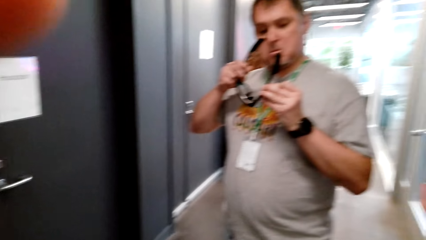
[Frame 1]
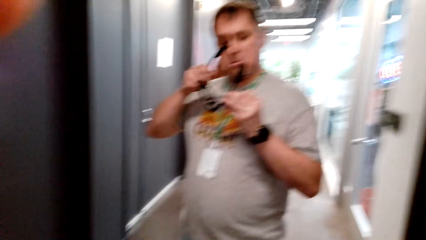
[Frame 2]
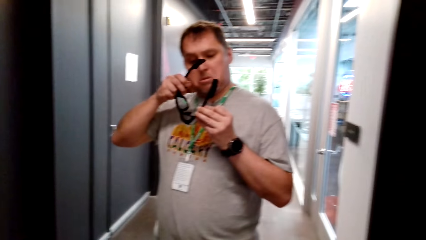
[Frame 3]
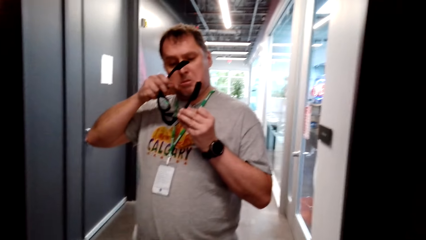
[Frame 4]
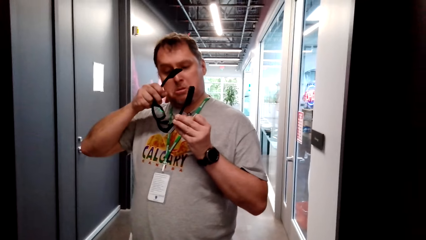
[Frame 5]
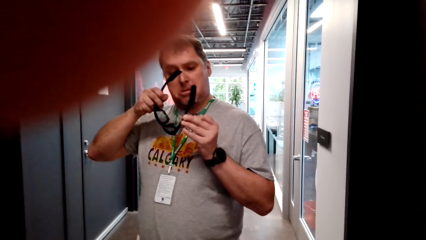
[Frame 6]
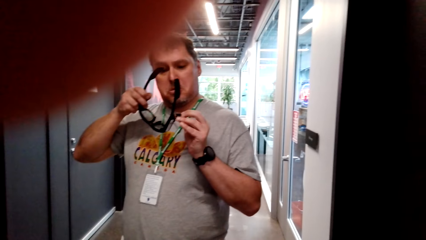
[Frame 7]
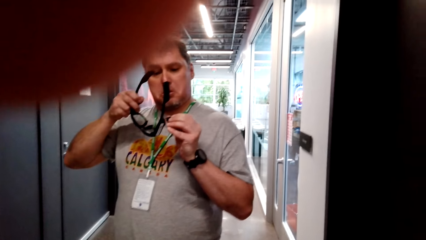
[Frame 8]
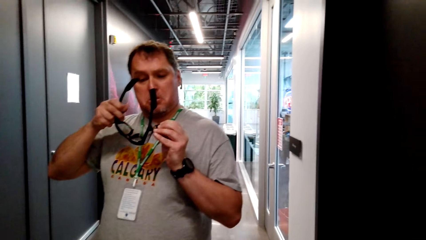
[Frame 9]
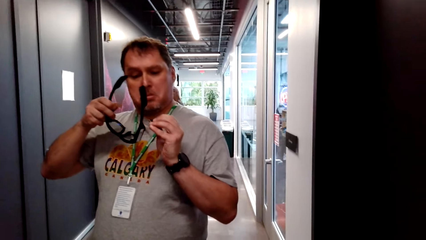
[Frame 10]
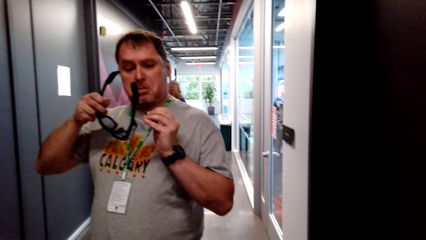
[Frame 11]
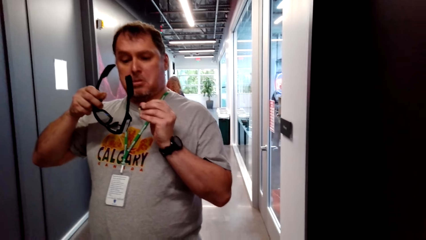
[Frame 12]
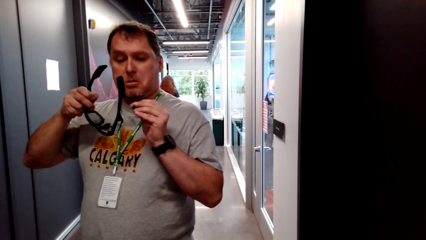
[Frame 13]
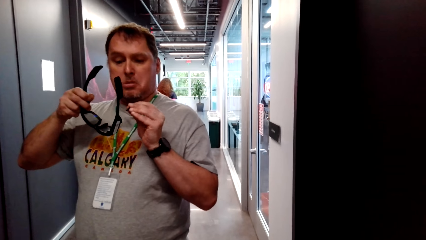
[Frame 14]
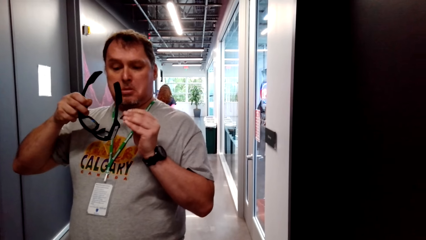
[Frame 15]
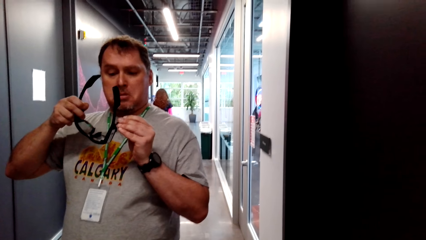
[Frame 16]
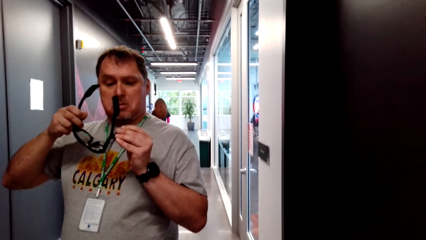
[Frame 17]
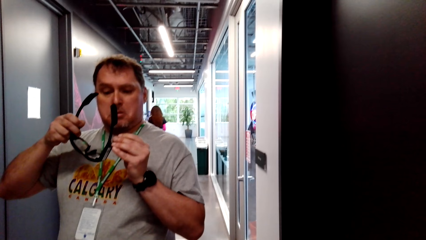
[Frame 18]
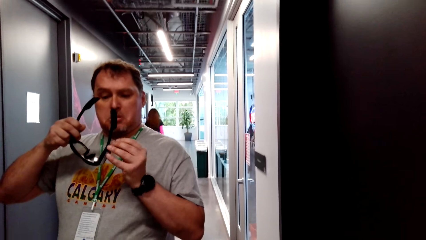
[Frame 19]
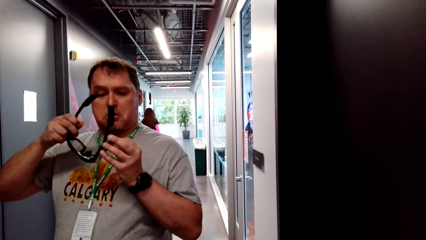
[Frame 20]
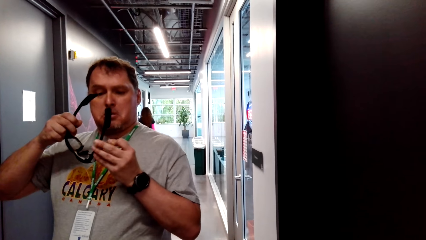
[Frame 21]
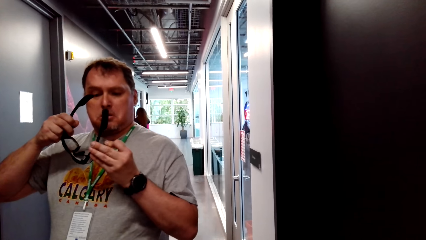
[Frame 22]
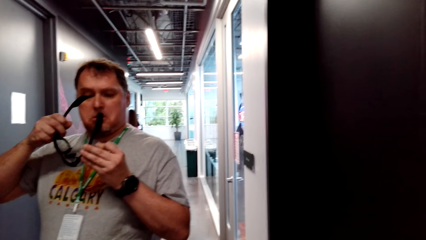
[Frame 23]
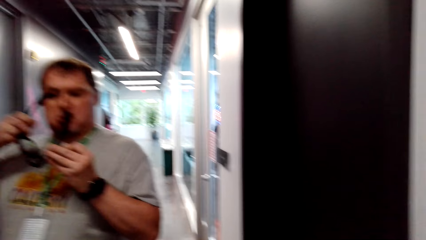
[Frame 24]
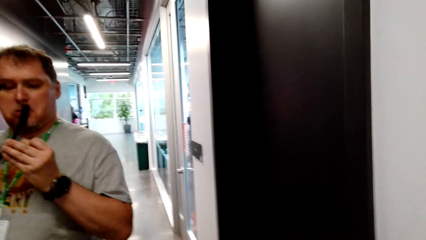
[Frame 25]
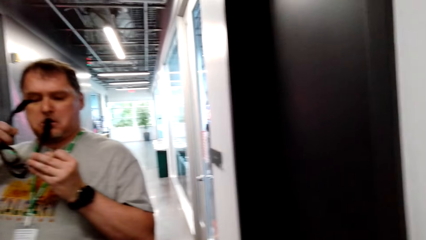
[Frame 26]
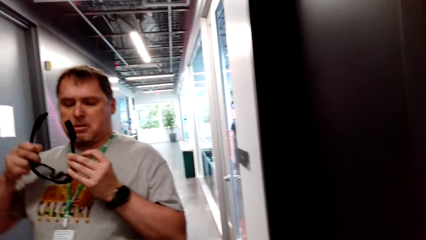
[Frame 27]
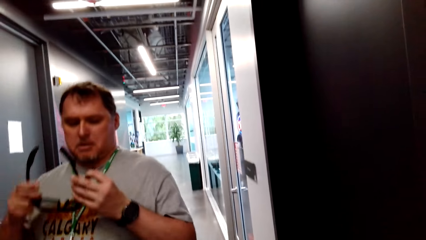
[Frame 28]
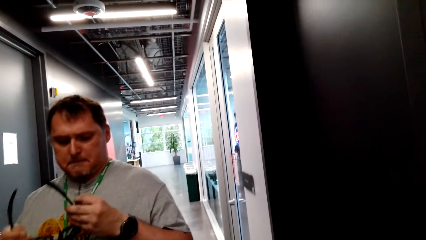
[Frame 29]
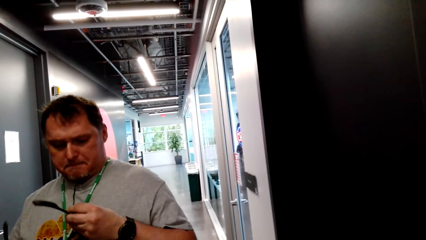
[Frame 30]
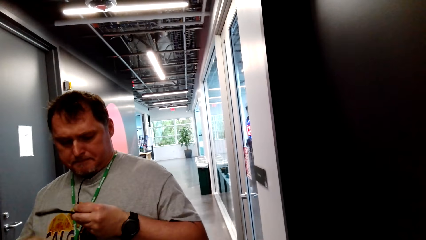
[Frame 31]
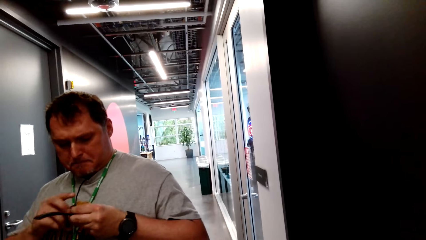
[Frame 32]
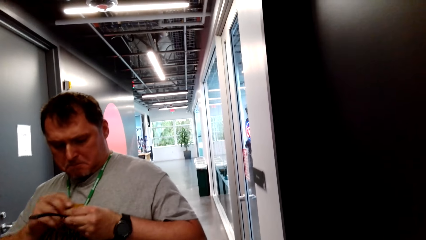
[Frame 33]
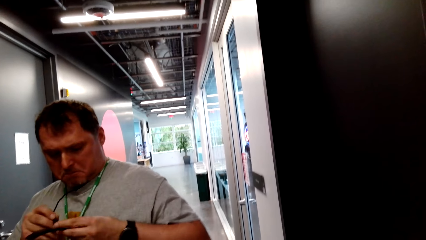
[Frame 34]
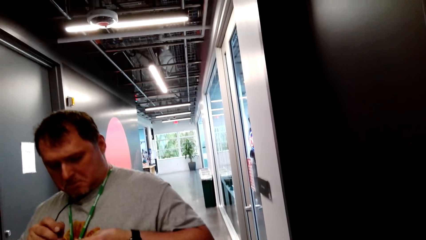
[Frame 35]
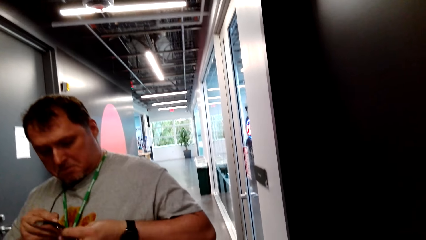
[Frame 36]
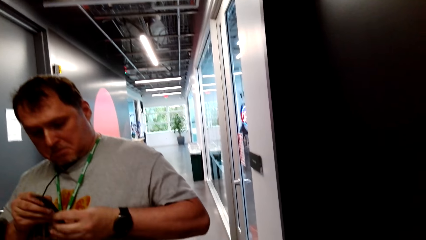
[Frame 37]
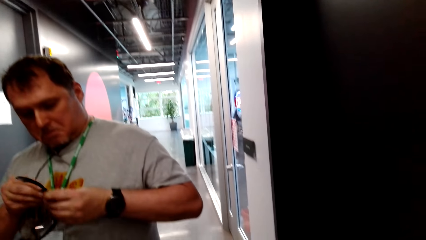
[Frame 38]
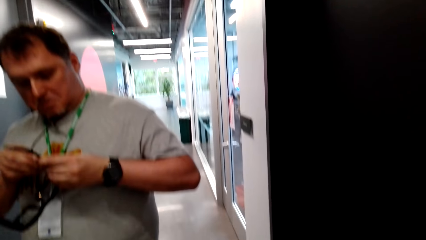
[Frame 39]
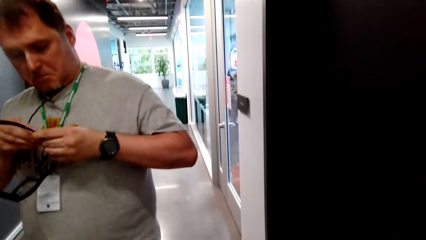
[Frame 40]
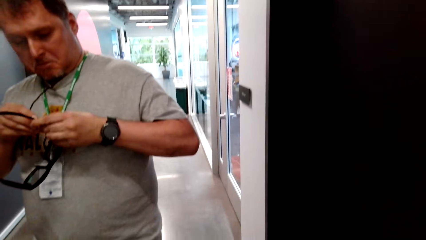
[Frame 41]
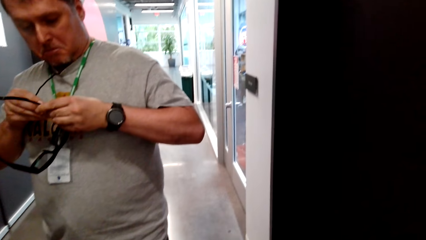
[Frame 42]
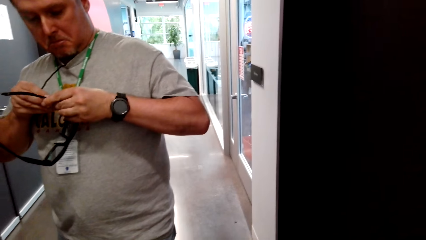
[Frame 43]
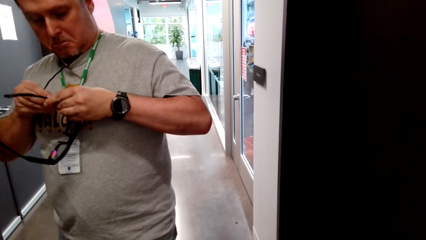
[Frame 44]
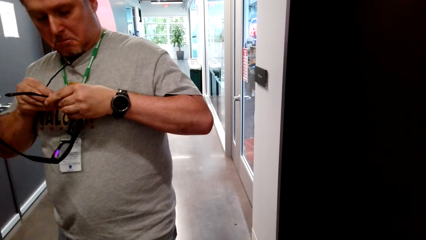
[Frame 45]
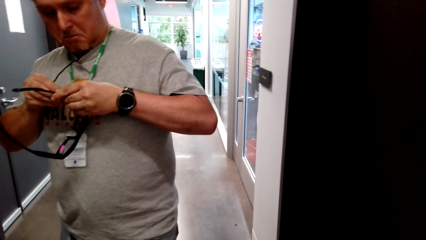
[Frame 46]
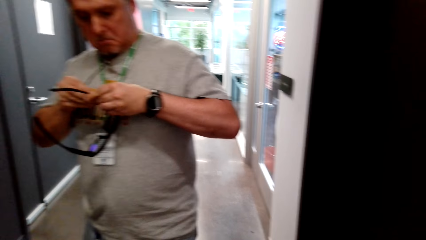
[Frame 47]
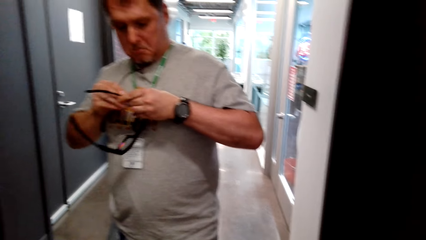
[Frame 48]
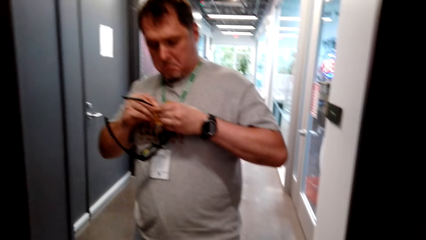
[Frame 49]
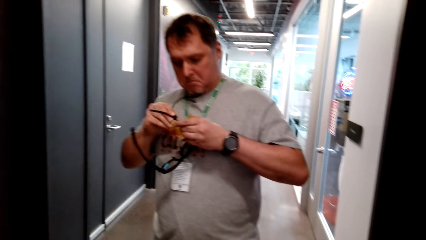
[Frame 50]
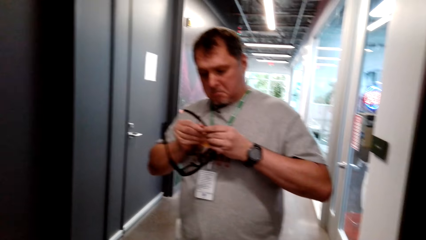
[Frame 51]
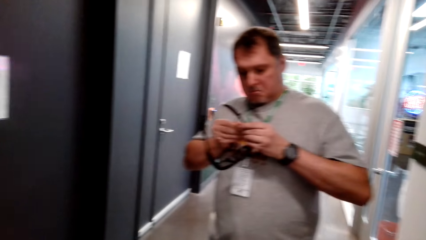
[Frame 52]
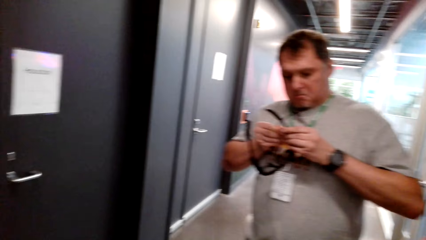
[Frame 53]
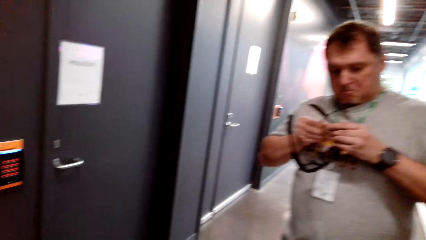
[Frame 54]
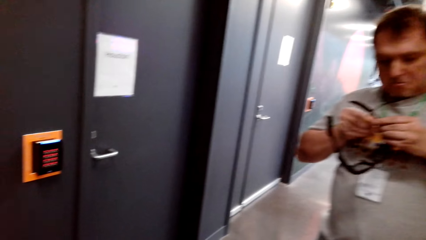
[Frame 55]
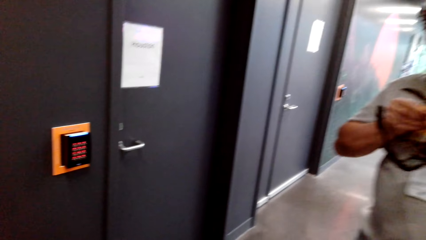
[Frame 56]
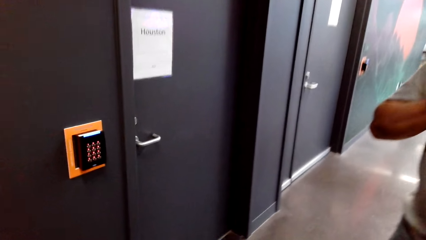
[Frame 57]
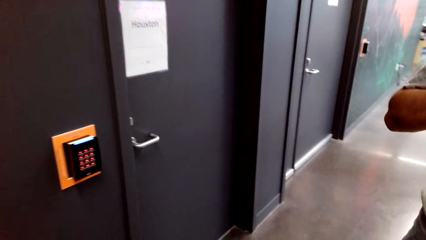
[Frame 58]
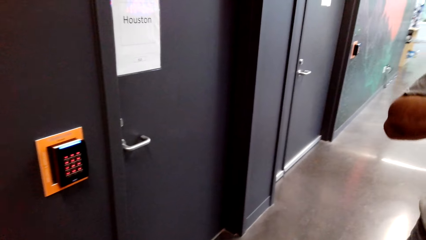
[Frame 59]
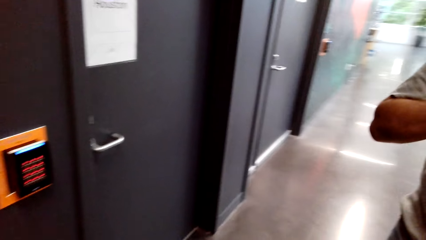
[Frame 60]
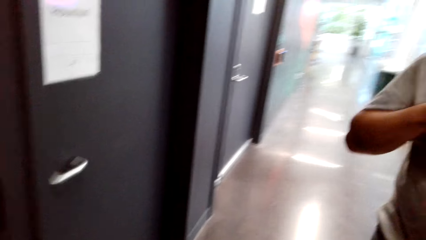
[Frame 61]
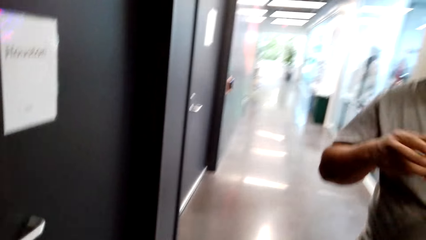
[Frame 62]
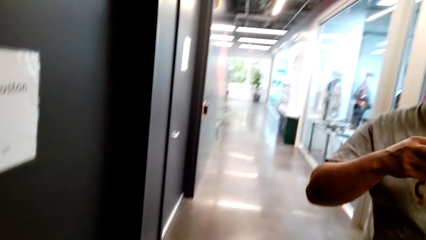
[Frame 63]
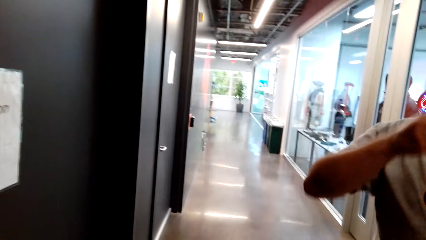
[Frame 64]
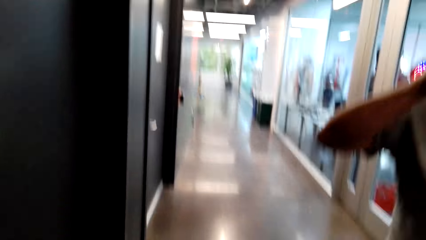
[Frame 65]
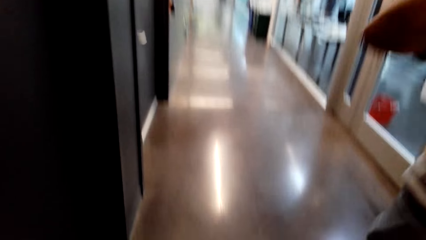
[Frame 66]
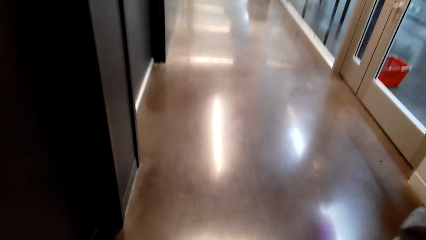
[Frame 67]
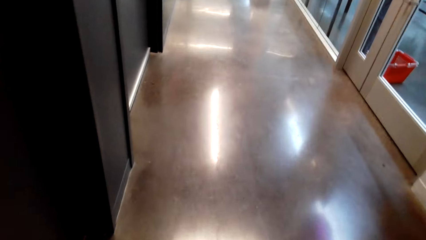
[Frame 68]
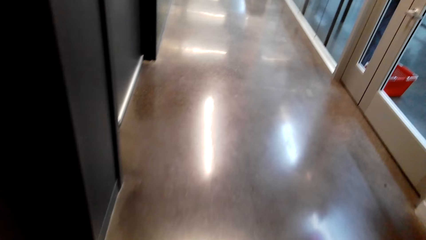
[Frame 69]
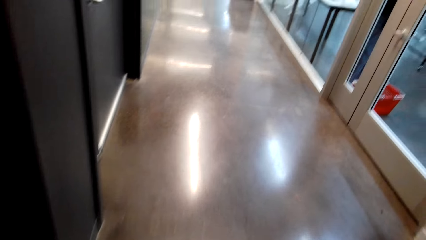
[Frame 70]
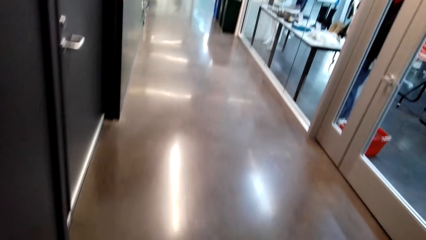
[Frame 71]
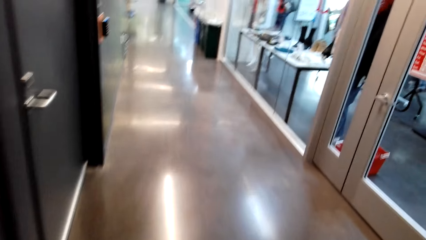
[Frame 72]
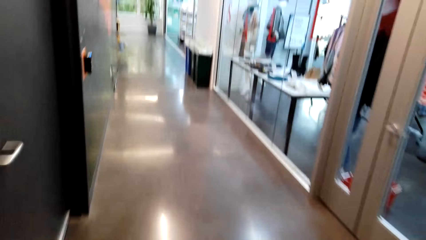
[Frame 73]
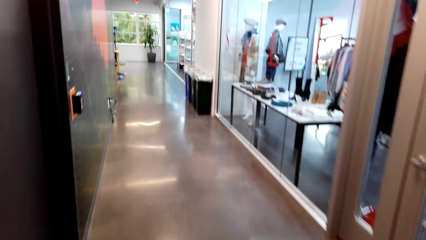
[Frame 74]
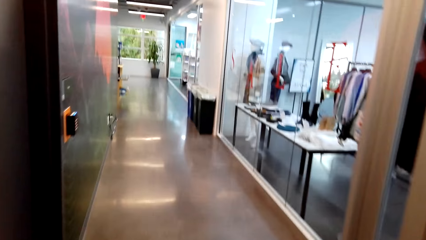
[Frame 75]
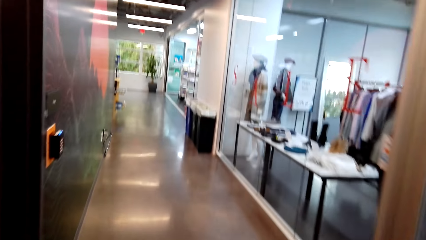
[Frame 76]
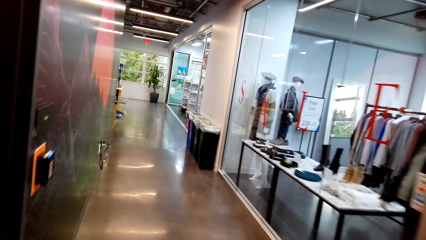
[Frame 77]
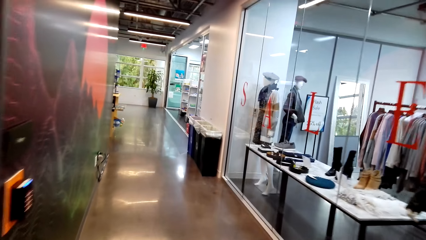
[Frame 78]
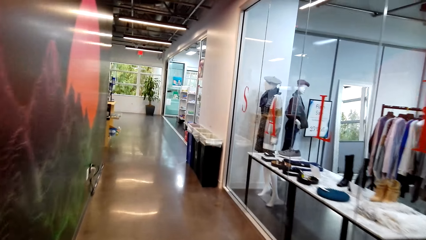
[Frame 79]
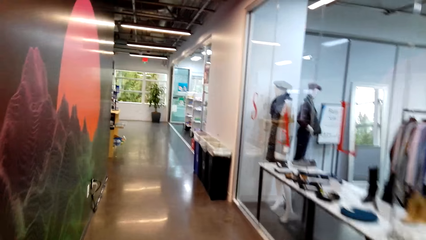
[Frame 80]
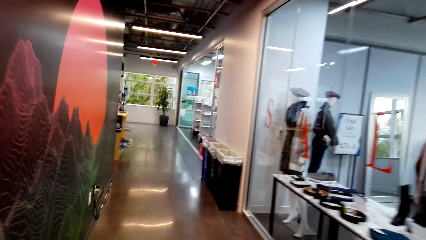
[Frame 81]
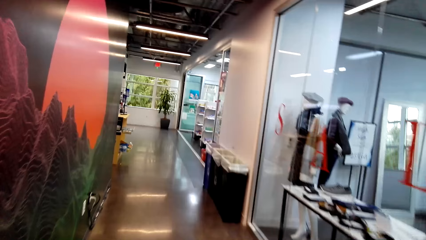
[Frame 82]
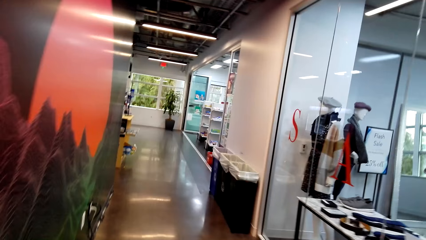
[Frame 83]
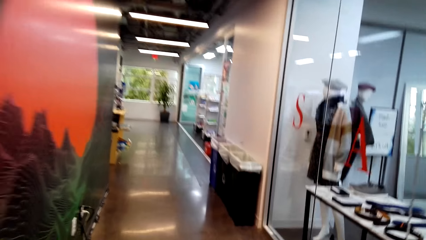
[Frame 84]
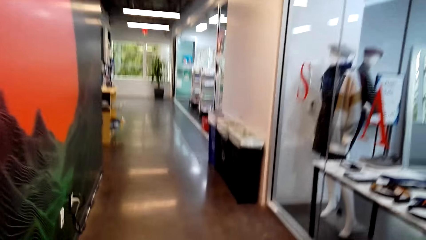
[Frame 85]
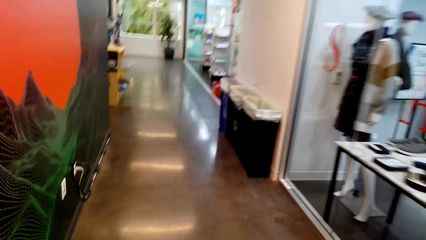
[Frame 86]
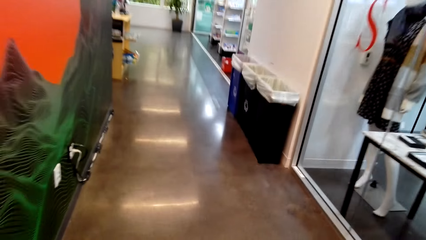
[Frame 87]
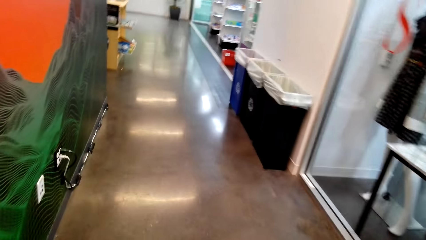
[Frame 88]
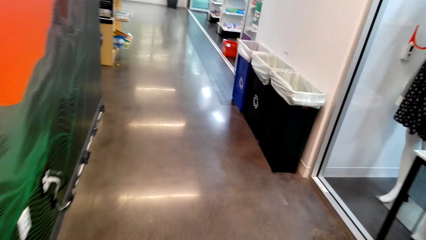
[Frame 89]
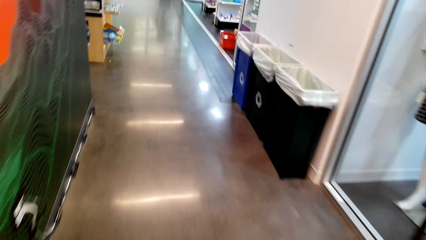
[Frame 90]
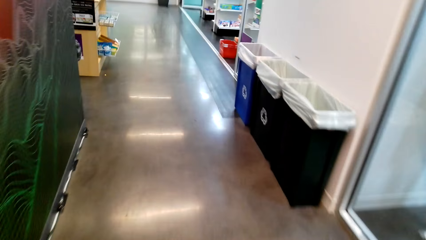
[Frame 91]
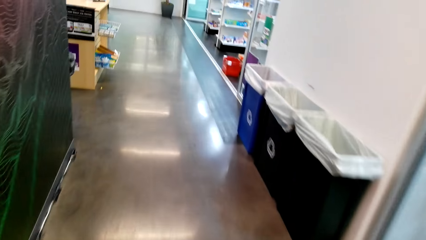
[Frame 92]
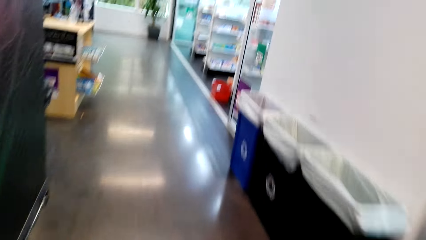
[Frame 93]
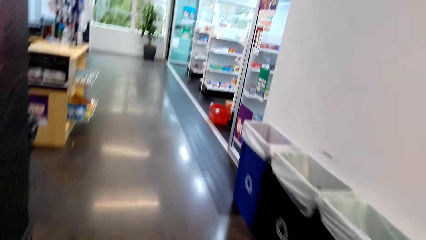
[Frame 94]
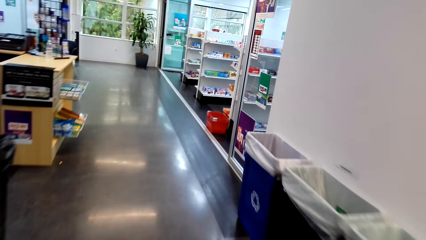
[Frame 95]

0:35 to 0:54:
A man looks on the shades. The camera wearer talks. The man adjusts the shades. The camera wearer walks along the corridor.
